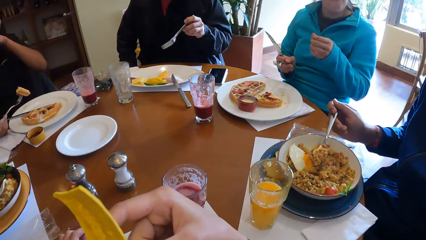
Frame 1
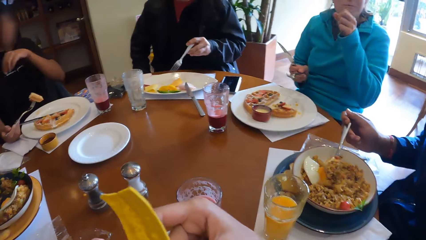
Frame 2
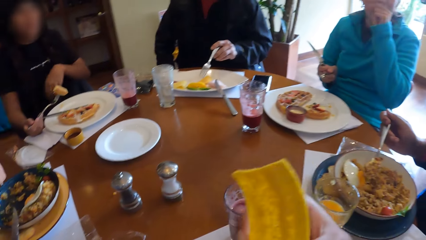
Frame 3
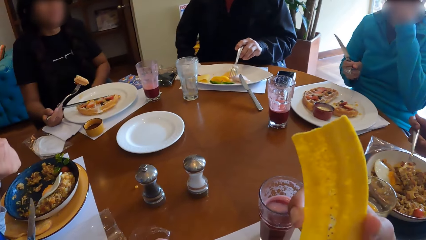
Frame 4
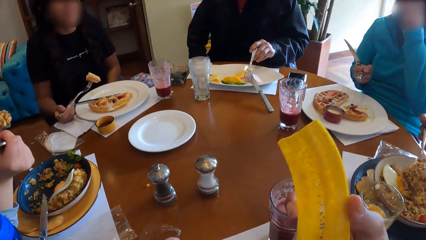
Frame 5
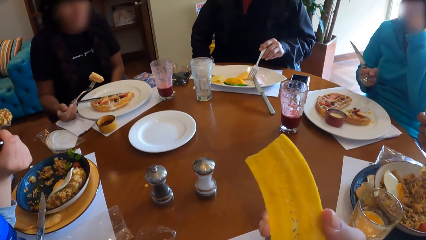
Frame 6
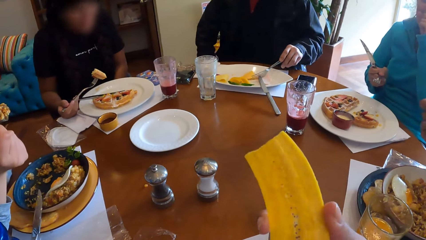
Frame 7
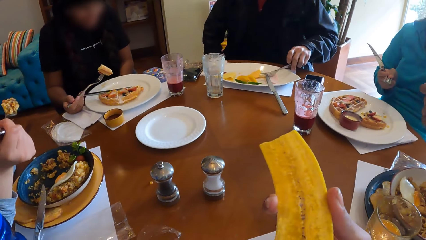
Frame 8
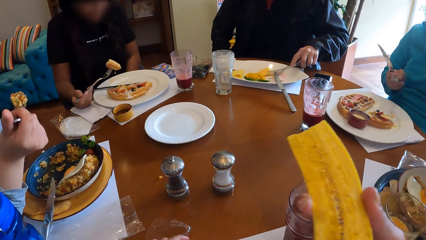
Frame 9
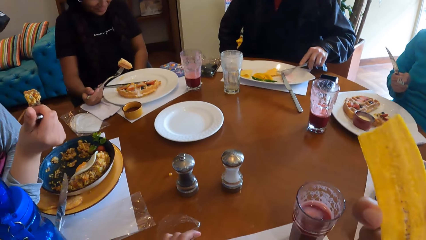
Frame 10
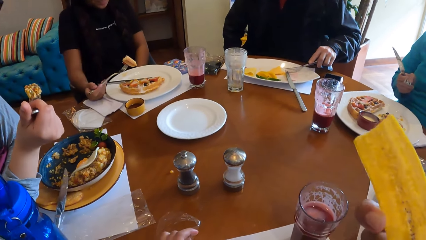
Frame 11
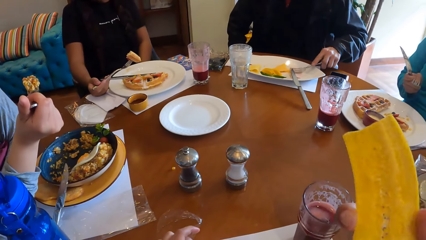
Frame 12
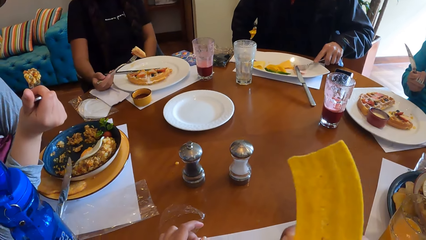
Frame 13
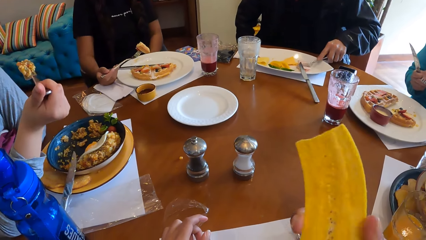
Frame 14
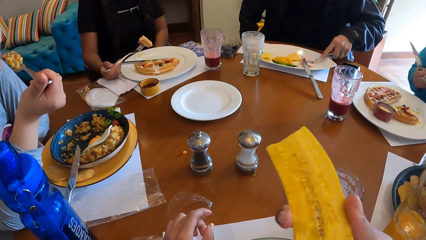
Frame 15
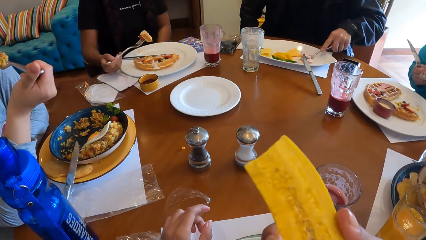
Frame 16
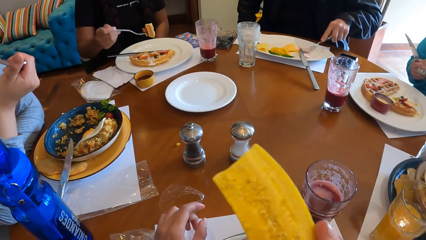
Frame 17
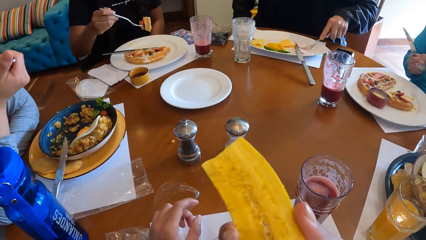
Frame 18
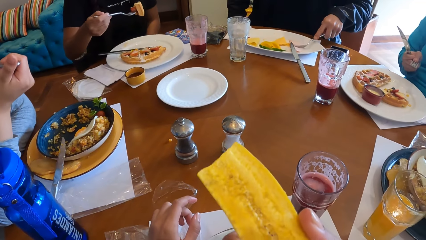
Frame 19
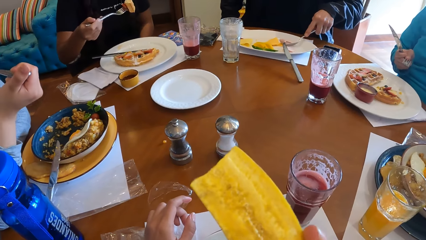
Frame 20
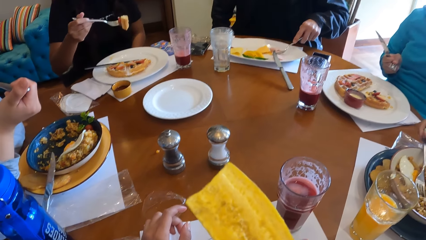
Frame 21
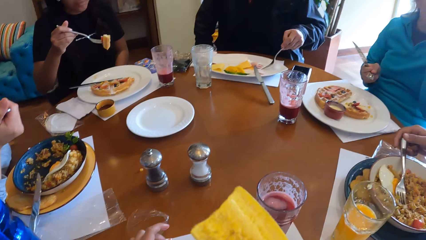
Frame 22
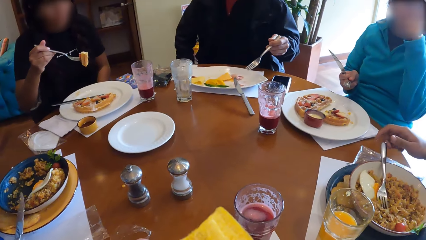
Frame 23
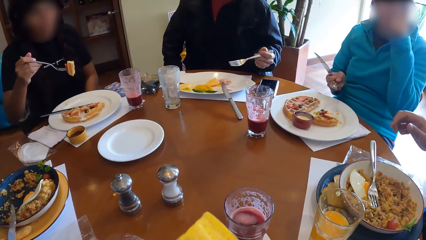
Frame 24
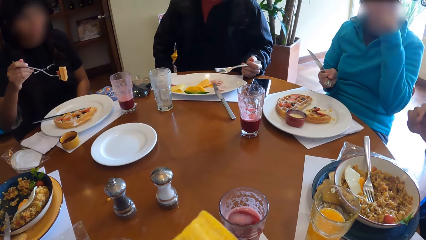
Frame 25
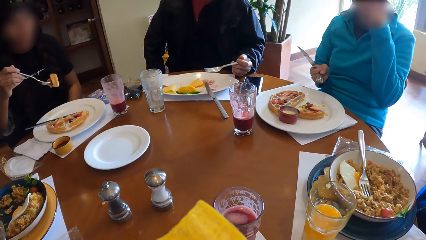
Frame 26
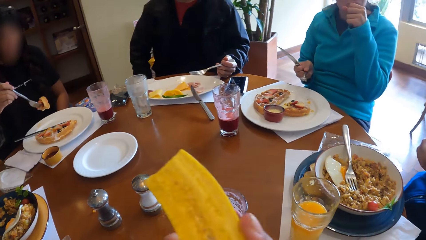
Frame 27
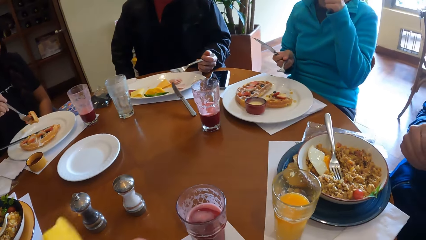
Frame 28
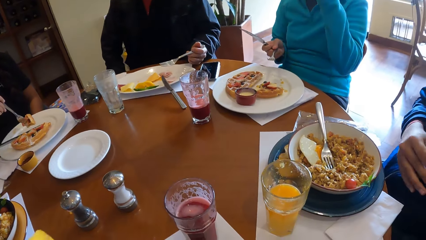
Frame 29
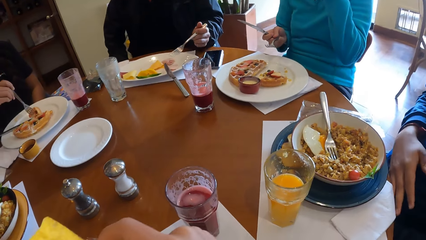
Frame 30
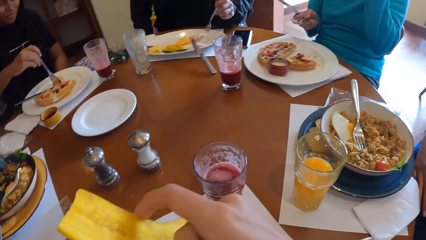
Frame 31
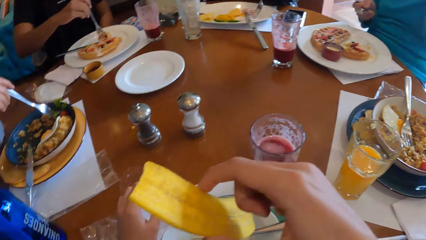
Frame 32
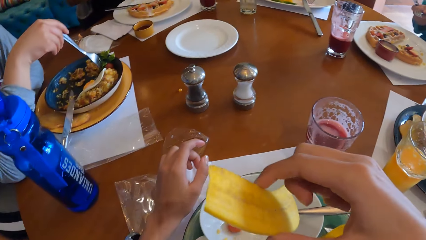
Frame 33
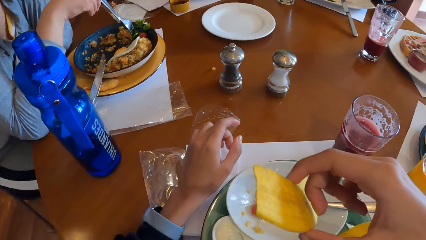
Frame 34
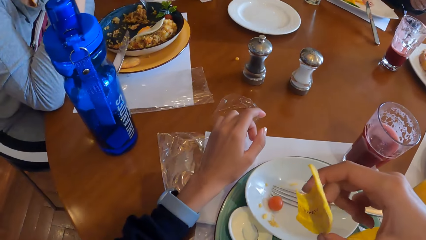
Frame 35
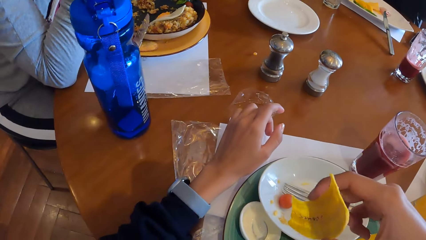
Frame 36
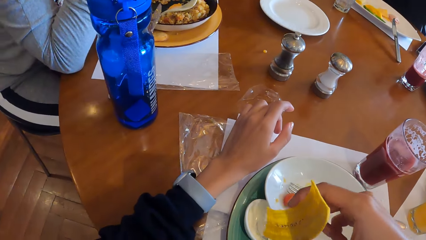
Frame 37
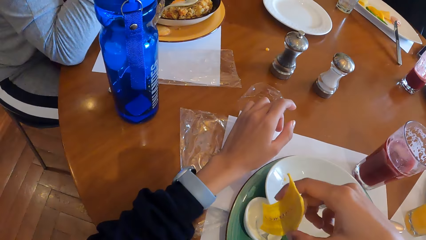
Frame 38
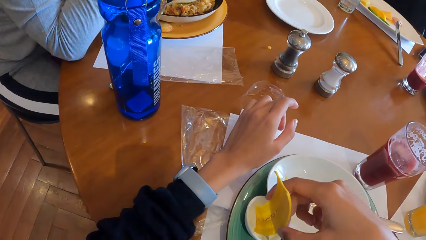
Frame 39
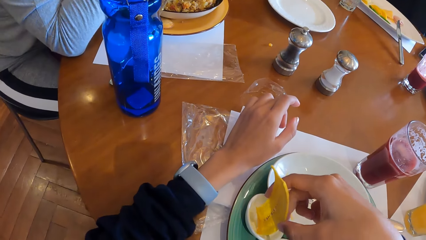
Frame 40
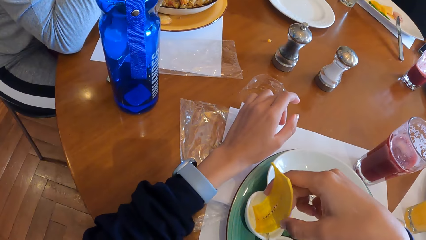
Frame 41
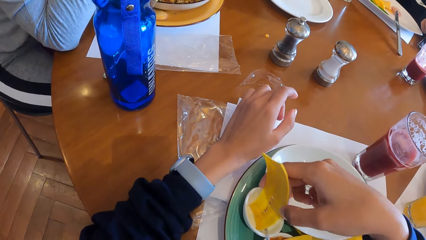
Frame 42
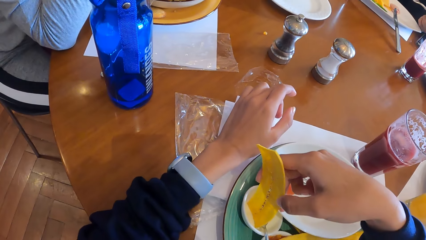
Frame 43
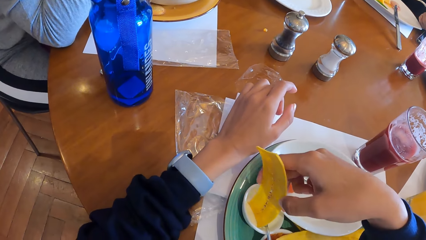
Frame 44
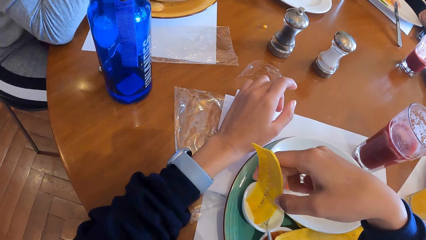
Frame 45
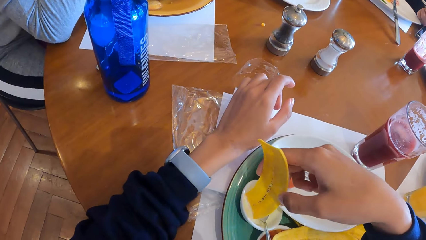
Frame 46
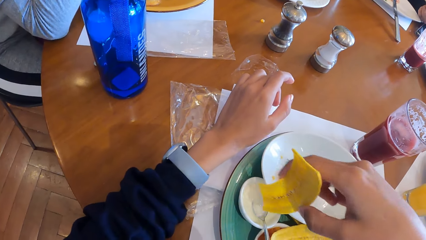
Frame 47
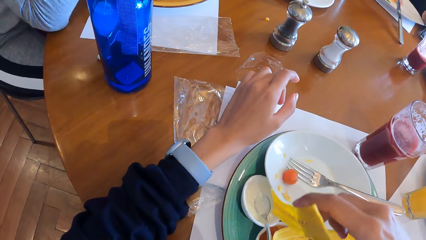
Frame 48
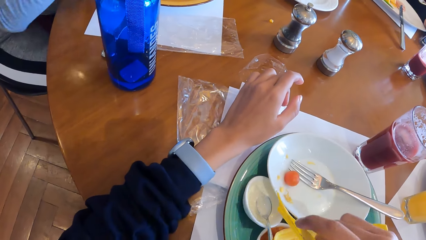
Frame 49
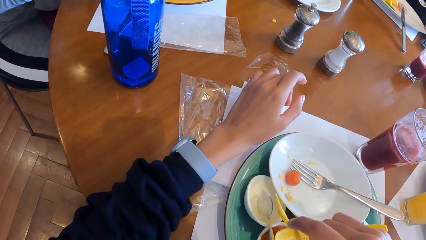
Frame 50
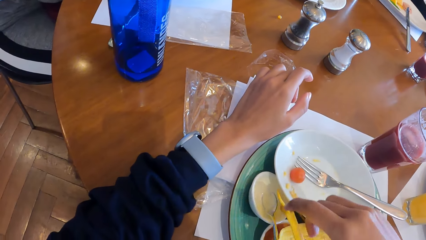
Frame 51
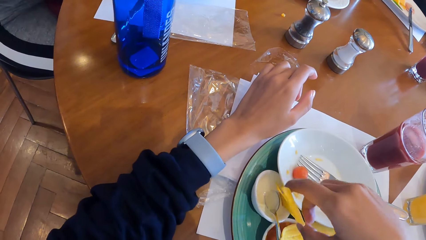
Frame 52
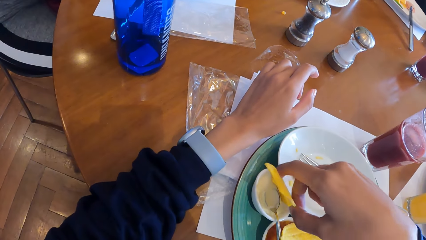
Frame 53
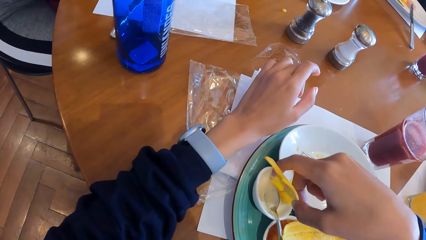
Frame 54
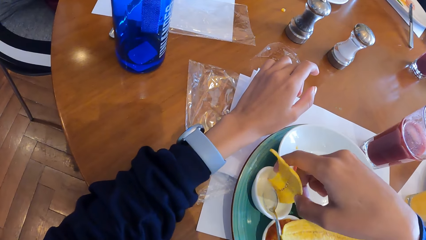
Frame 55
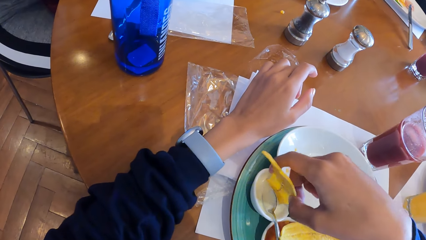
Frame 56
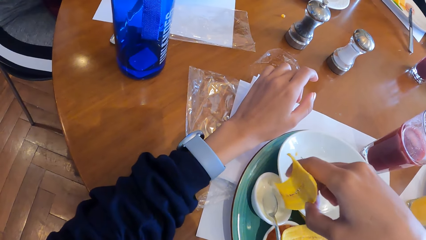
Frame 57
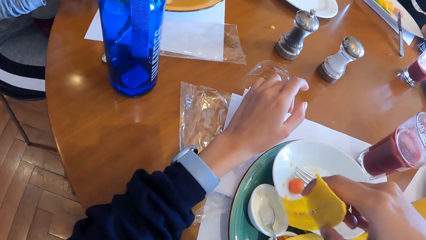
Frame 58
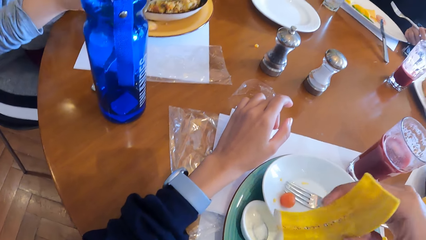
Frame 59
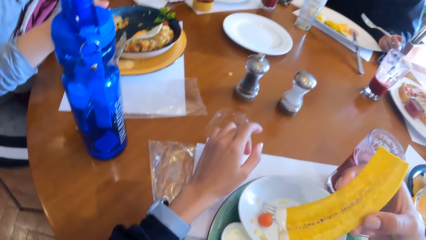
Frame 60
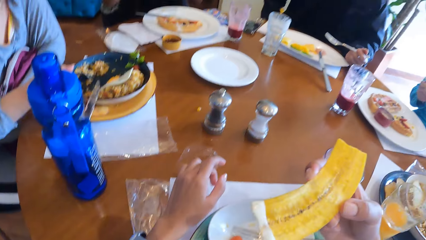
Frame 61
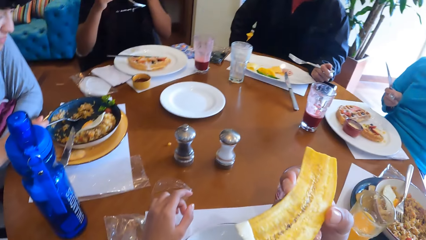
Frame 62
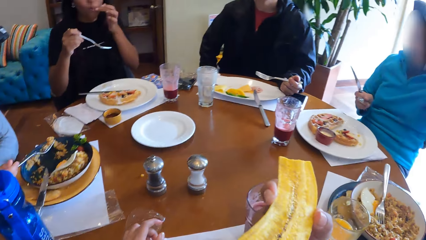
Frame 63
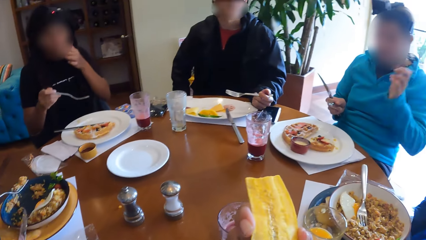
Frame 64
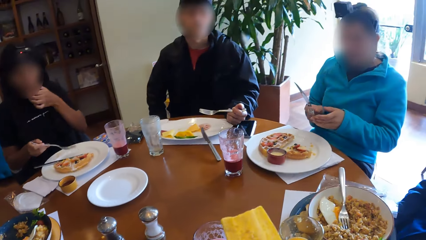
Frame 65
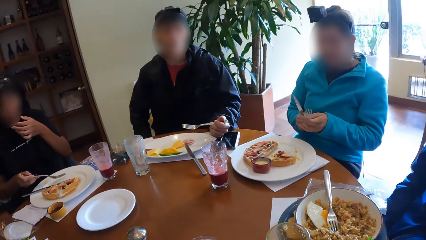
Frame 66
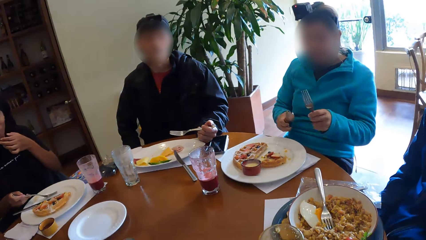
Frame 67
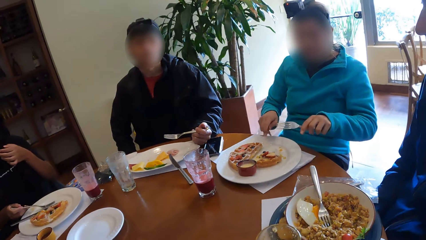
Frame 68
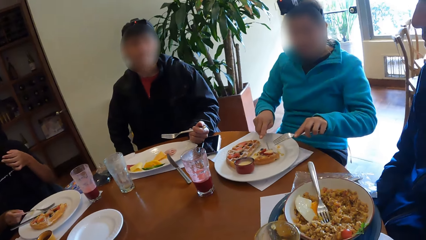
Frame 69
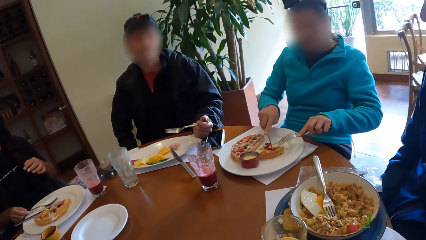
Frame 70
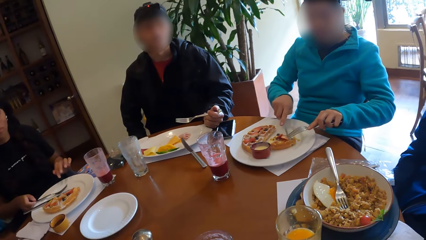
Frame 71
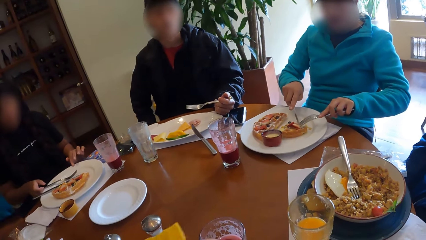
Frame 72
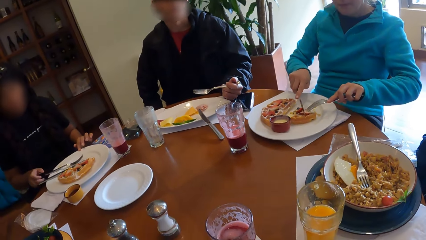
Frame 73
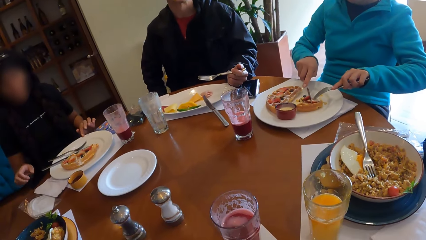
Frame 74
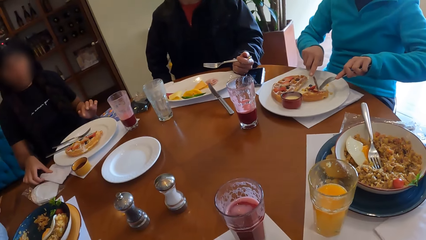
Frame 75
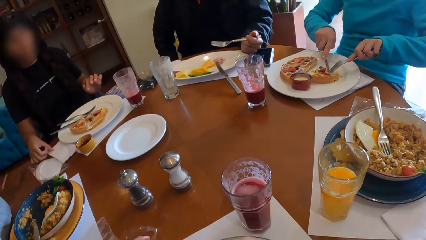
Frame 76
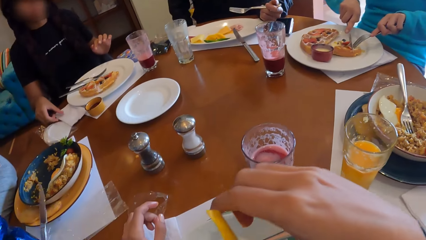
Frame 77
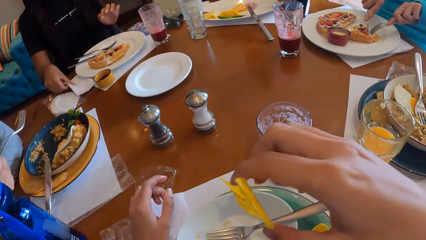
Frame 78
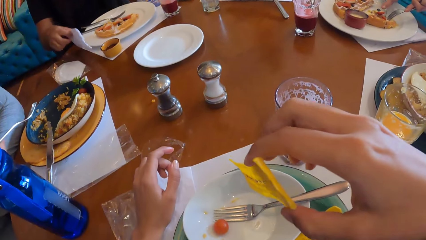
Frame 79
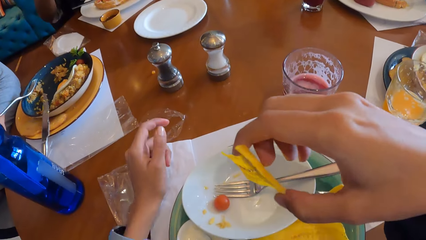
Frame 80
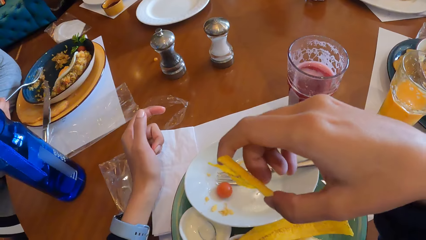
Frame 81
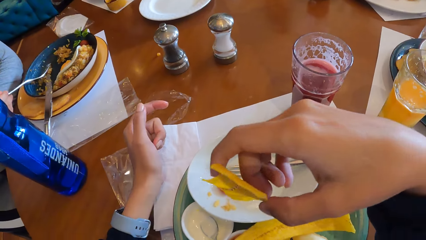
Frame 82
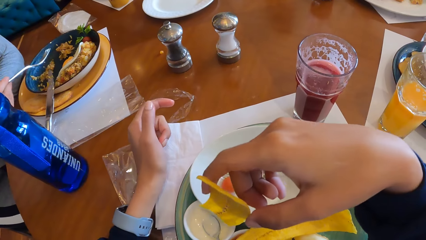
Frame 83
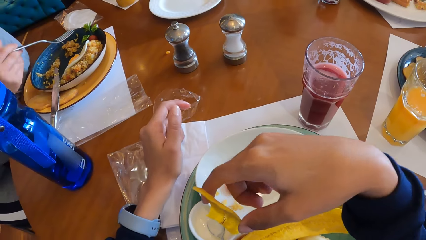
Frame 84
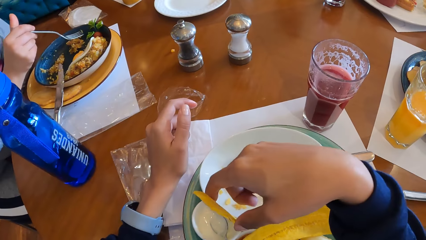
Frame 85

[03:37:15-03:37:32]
A man scoops food in his plate. Another man coughs on his hand. A third man cuts a food piece in his plate with a fork spoon. A lady eats food in a spoon. The camera wearer holds a crisp in his hand. The first man drops the spoon in the plate. Another lady holds a pizza piece in a fork on the plate. The camera wearer dips the plantain chip inside the cream in the sauce plate on the table. The first lady scoops food from the plate. The camera wearer eats the plantain chips with her right hand. The second man picks the fork spoon from right to left hand. A woman holds her fork with her left hand. The second lady places her fork in her plate with her right hand. The woman cuts her pie with the fork and knife. The second man cuts the pizza in the plate with the fork spoon and knife. The second lady picks the serviette paper on the table with her right hand.
